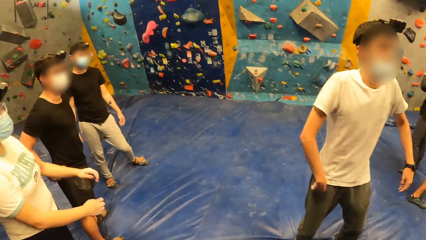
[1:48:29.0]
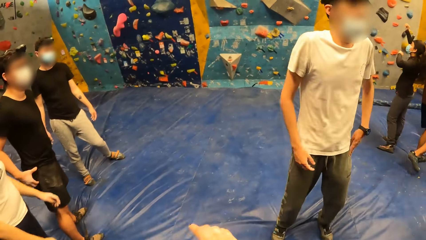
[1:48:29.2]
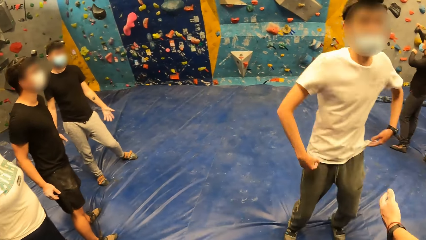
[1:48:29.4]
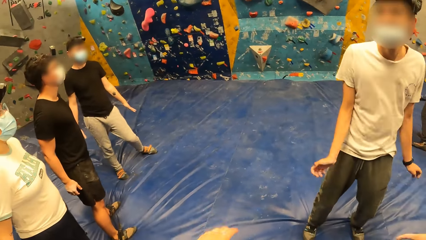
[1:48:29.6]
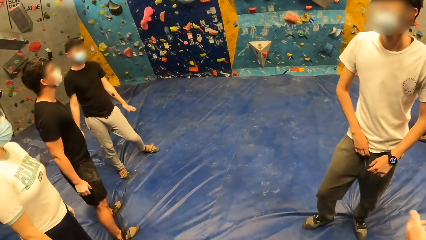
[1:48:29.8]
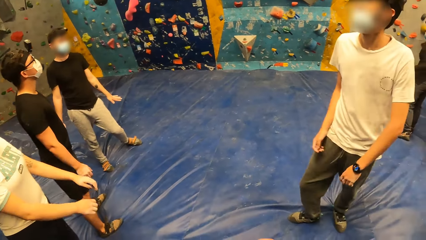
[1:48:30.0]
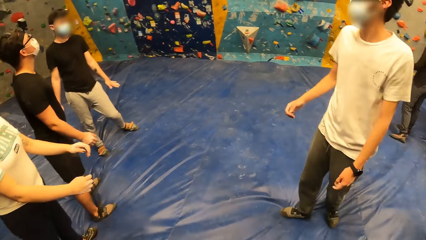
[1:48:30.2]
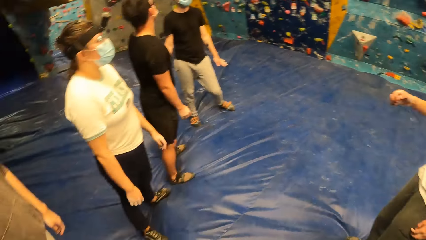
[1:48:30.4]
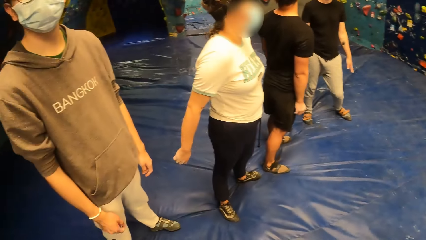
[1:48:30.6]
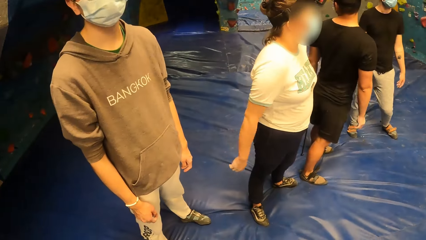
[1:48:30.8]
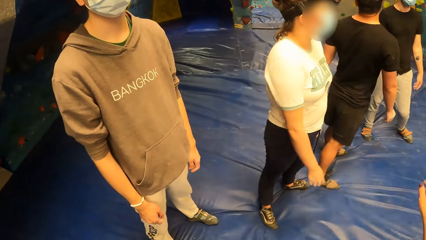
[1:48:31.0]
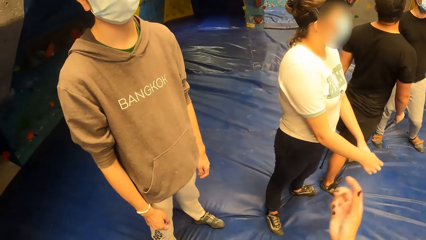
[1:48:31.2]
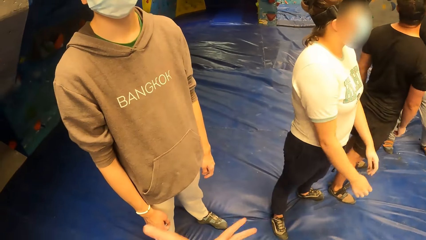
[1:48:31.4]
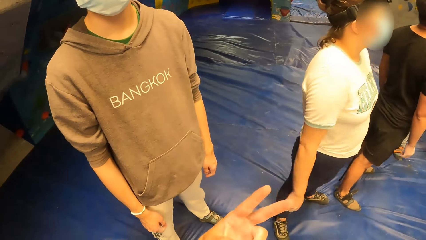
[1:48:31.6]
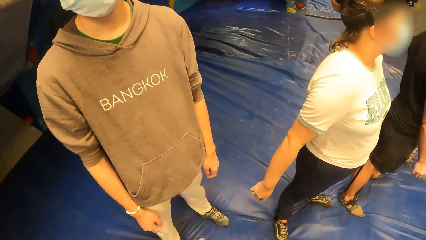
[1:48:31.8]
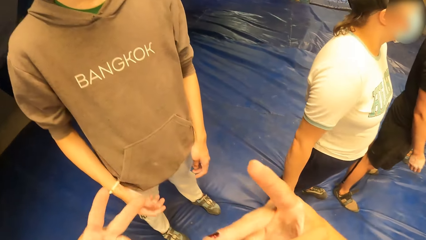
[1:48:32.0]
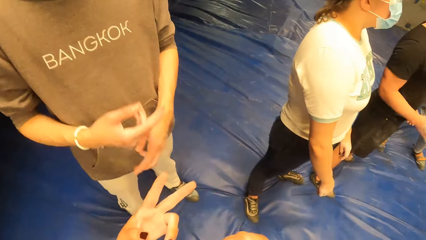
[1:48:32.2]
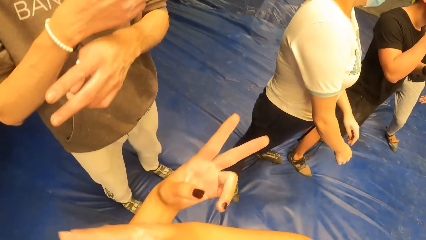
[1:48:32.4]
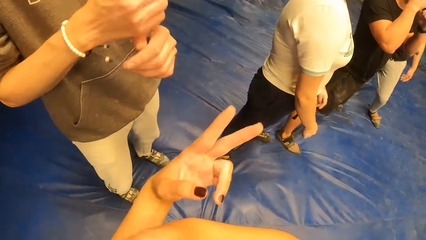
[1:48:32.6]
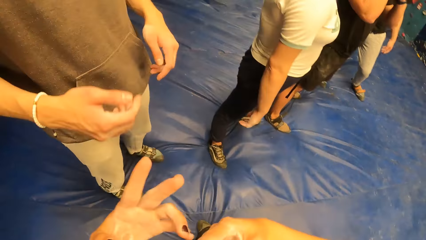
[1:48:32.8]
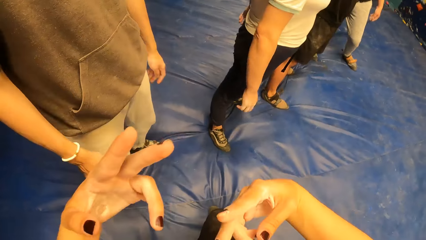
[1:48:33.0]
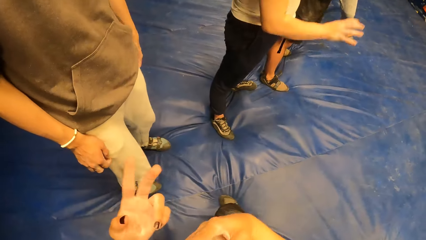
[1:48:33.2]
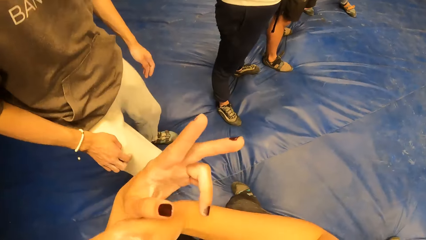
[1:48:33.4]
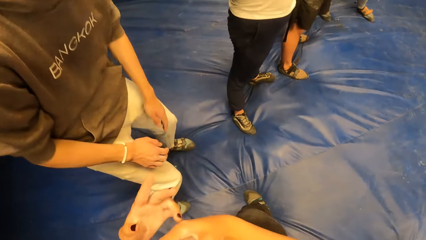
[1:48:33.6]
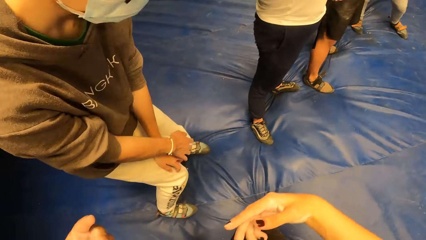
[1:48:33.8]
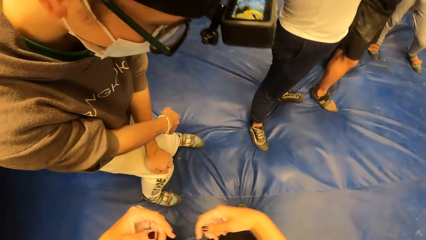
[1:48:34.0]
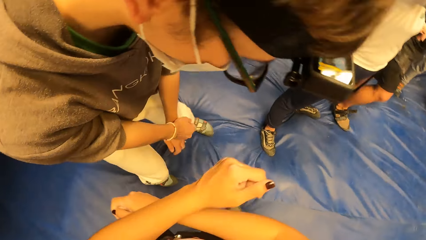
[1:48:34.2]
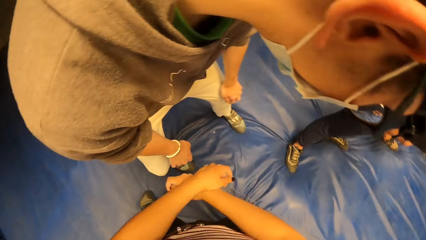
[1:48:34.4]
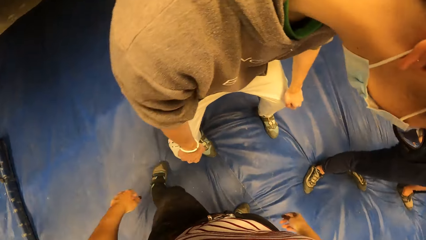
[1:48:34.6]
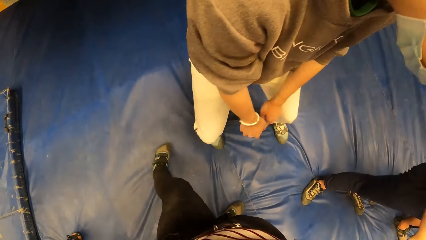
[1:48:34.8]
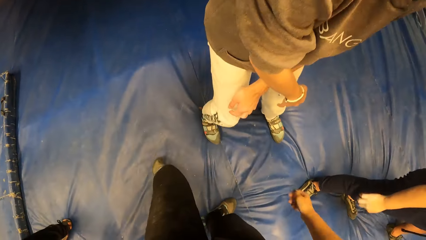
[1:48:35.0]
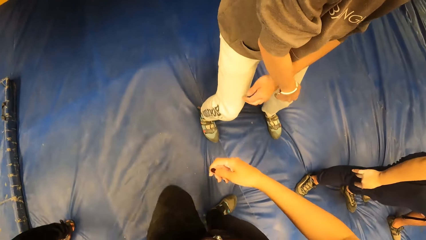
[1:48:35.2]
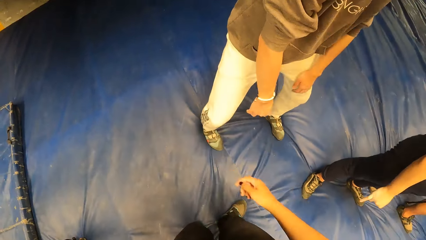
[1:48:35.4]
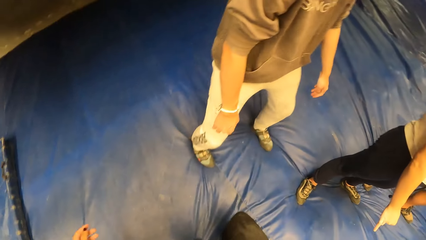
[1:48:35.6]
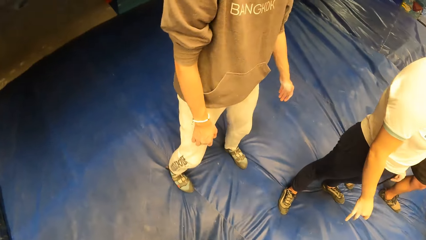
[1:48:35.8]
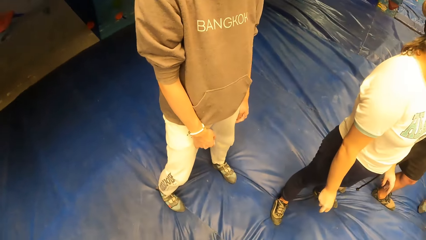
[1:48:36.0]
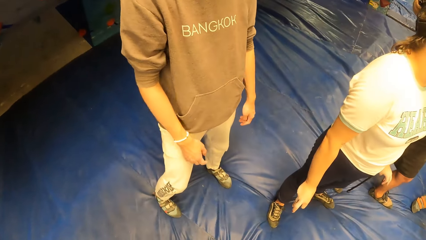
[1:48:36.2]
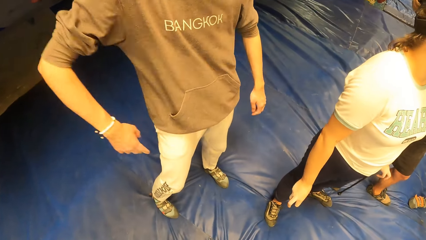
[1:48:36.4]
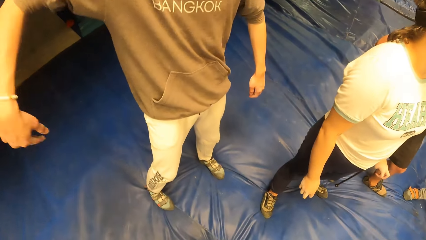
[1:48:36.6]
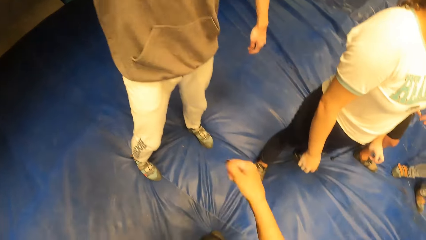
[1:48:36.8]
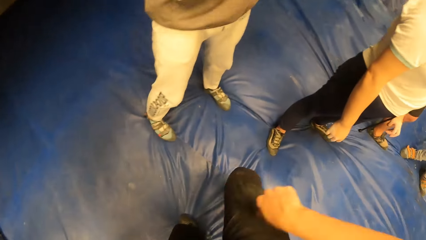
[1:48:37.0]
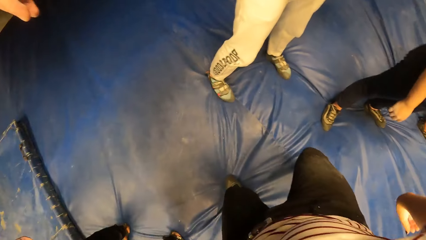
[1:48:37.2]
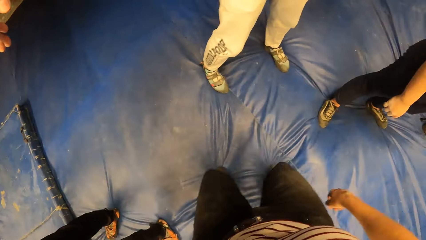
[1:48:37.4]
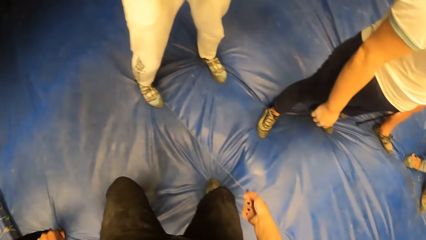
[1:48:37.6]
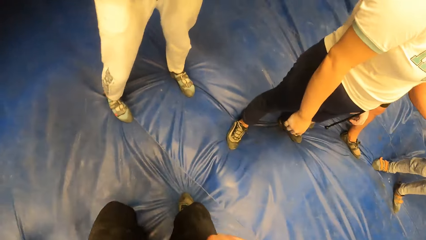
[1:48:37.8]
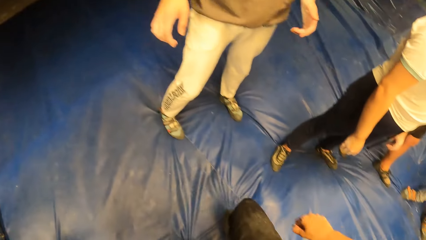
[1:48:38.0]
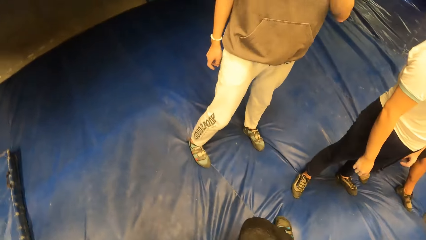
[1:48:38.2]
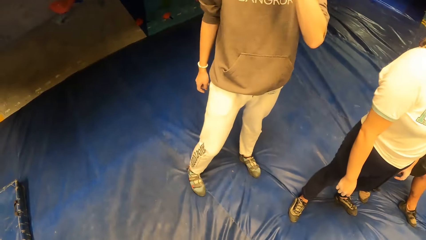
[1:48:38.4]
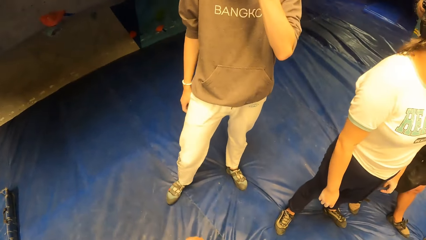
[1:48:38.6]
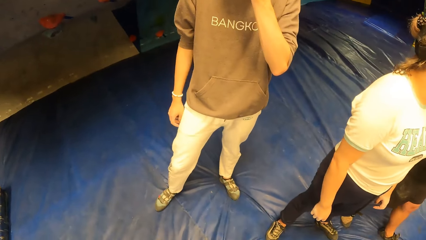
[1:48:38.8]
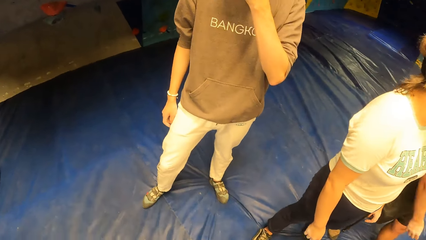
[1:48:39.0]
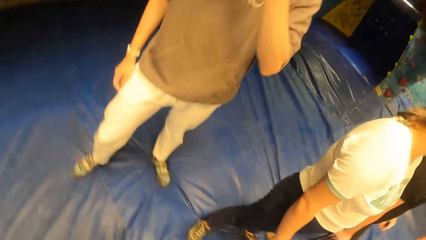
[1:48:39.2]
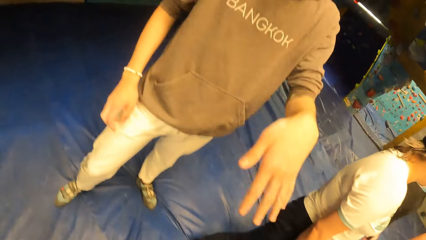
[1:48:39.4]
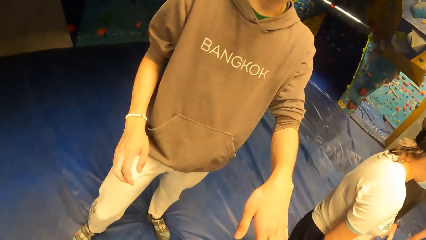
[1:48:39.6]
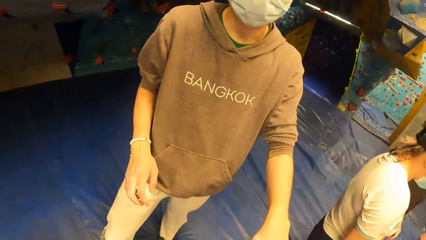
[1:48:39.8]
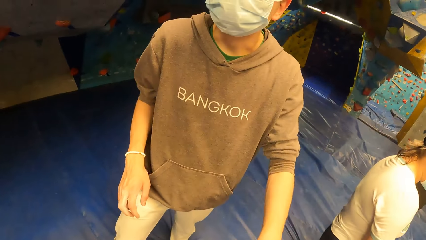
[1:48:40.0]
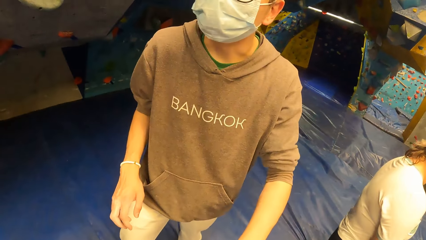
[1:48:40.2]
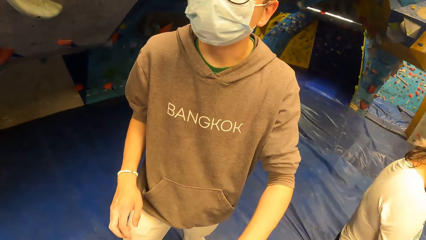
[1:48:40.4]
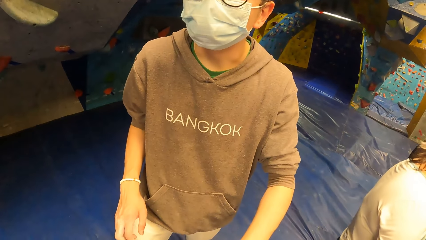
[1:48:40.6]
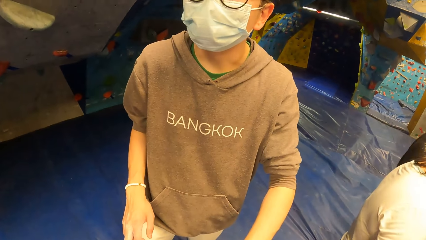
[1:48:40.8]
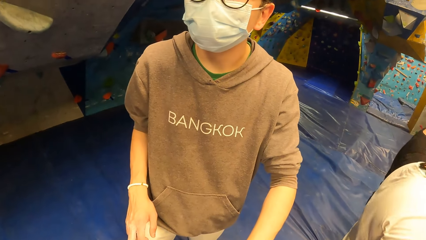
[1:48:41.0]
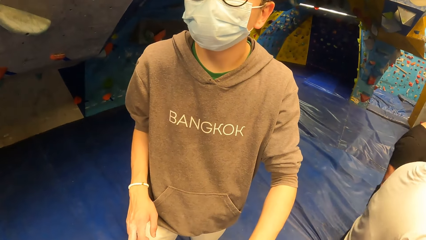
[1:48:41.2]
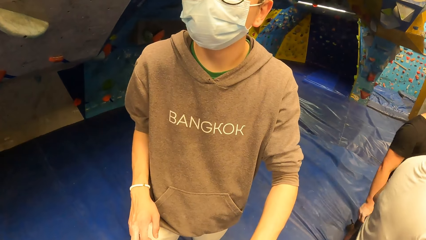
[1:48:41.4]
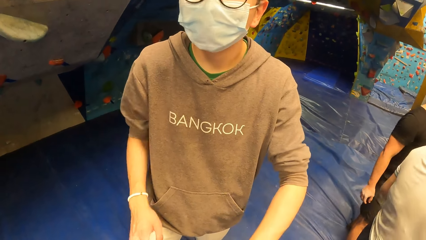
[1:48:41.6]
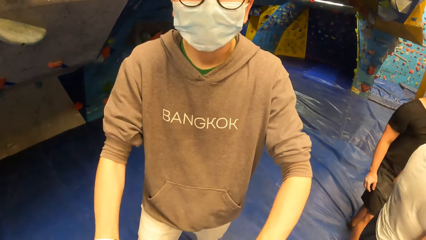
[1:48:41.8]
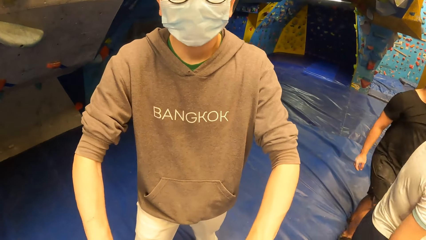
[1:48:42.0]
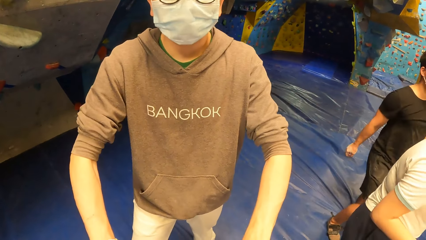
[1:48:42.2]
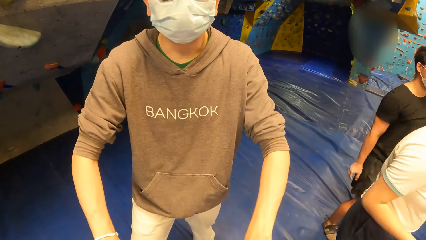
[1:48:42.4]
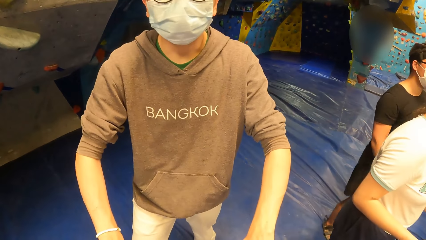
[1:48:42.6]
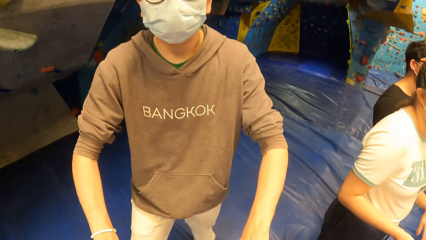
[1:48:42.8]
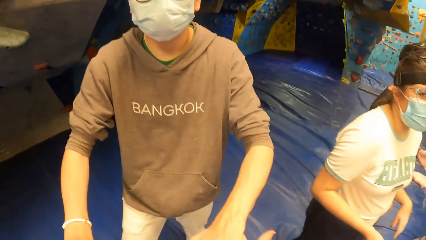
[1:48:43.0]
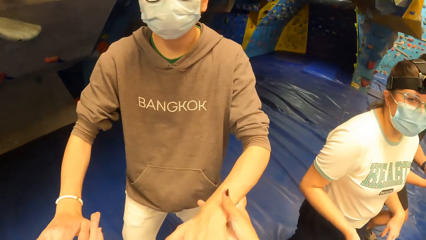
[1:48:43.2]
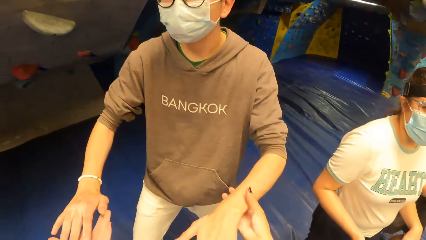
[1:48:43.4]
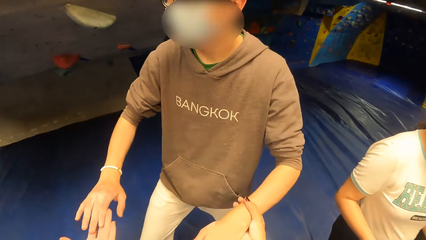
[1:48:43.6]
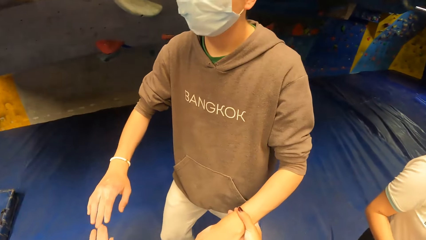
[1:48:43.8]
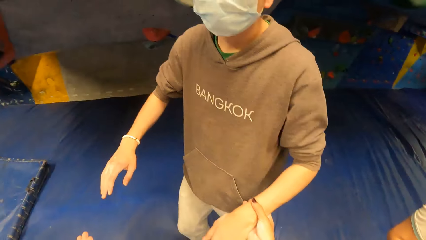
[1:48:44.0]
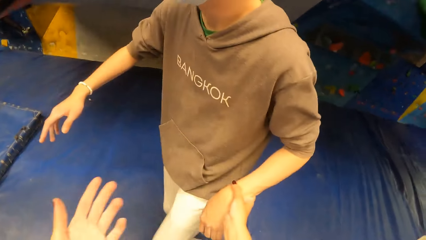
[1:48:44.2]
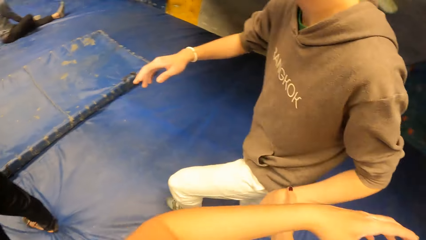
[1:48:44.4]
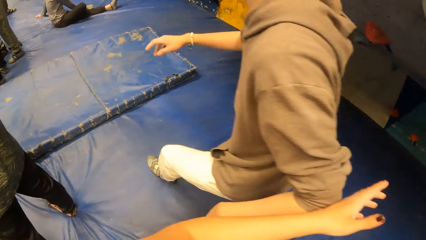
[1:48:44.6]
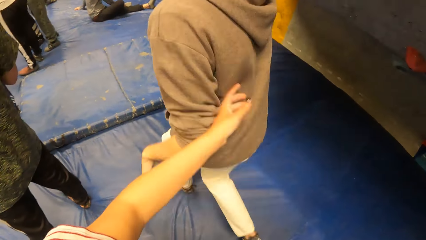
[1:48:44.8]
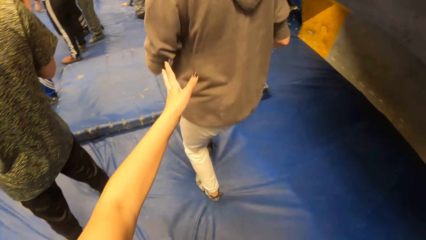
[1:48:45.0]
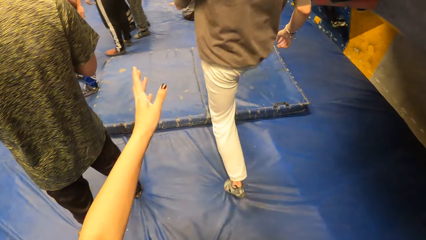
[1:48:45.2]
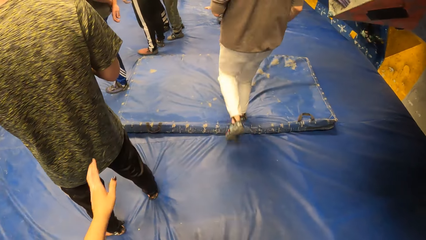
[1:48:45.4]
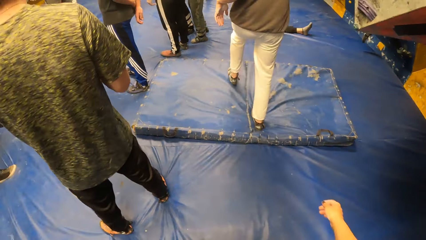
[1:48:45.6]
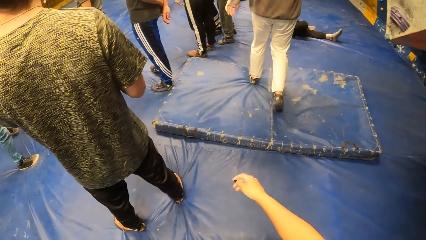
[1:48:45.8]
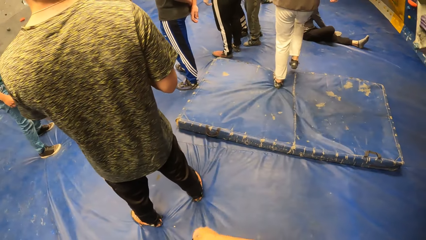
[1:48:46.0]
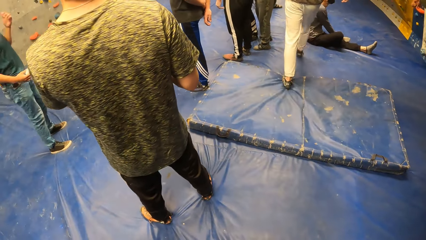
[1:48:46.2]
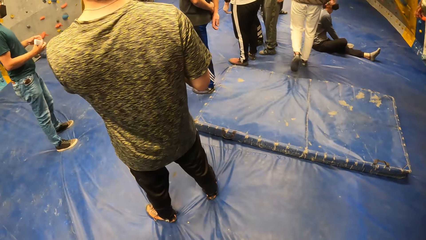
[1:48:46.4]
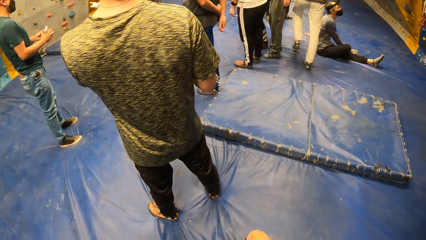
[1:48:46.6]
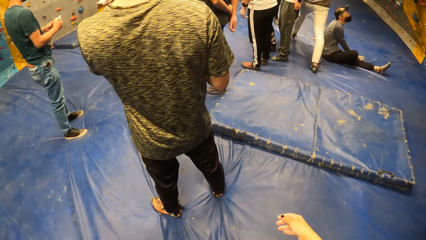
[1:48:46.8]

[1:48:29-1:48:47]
The camera wearer dances with a man. She looks around the boulder gym. She does exercises. She stares at the man. The man converses with the camera wearer. The camera wearer holds the man with her right hand. The man walks around the boulder.
